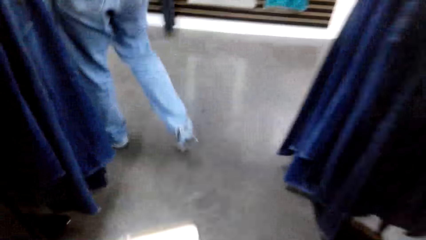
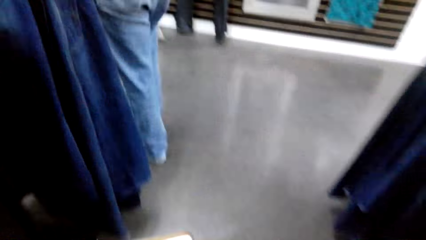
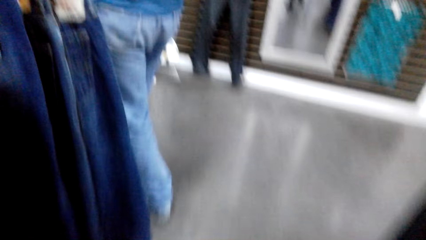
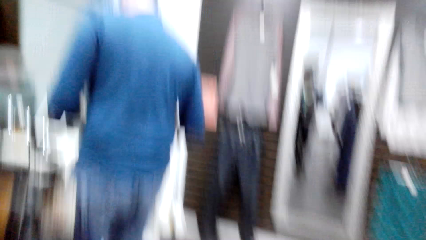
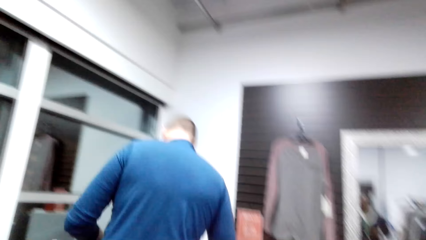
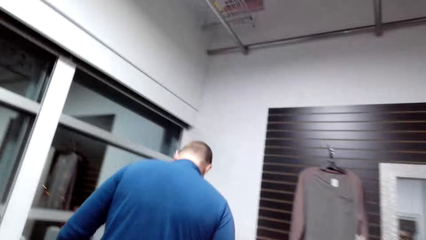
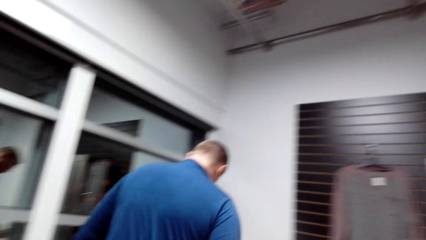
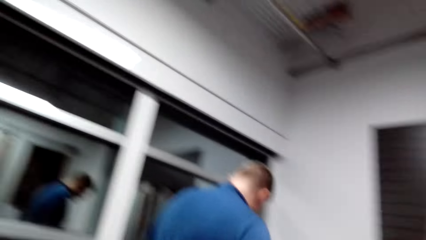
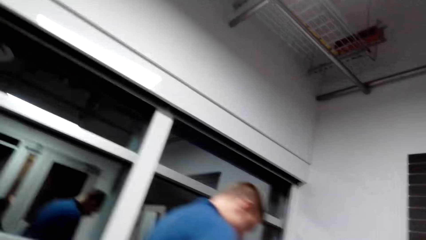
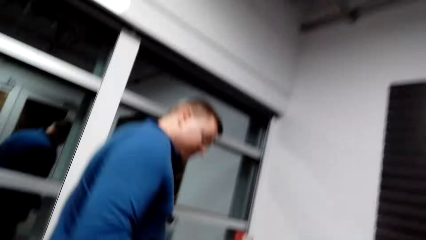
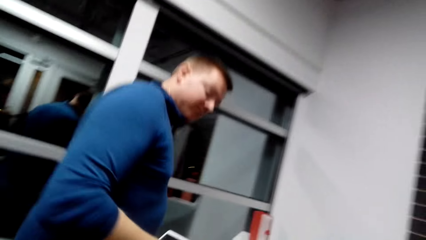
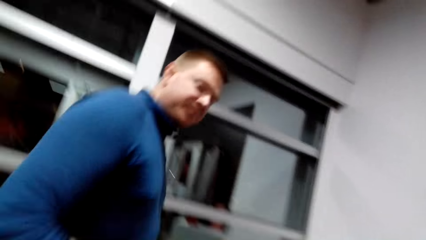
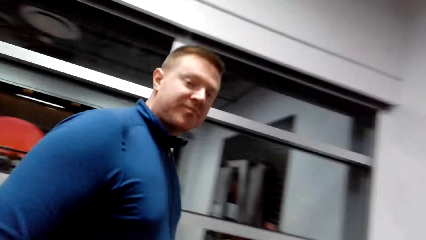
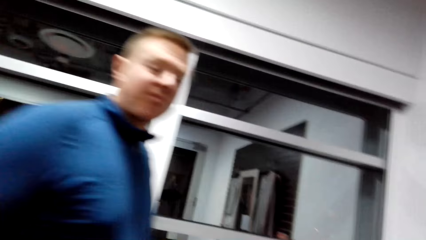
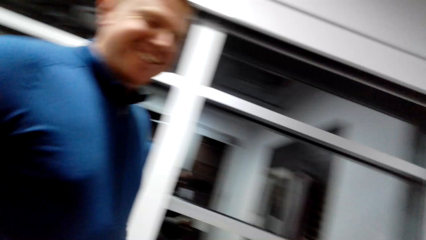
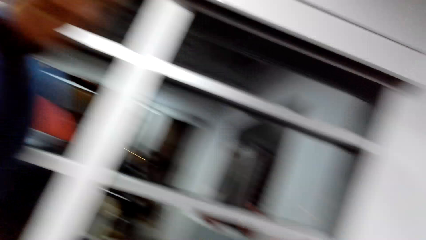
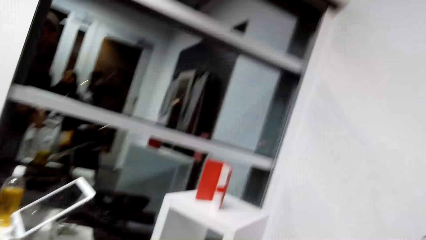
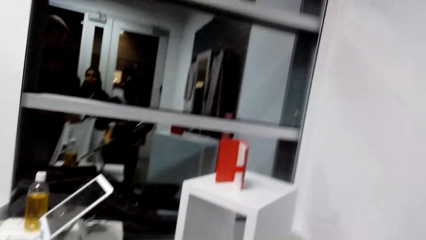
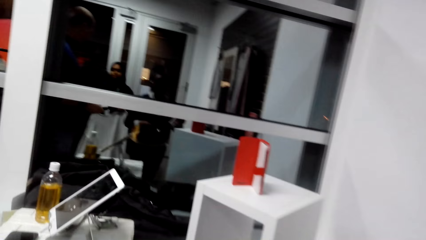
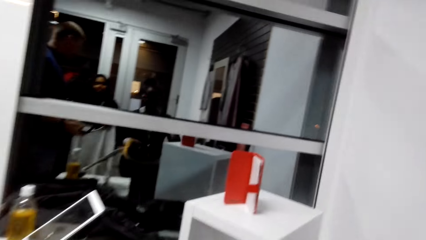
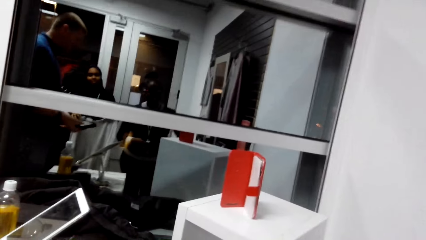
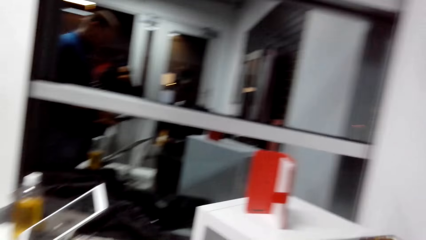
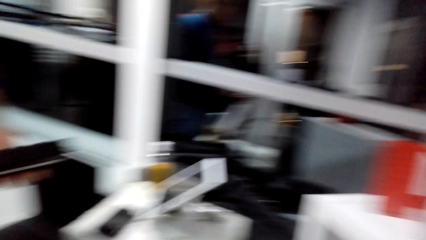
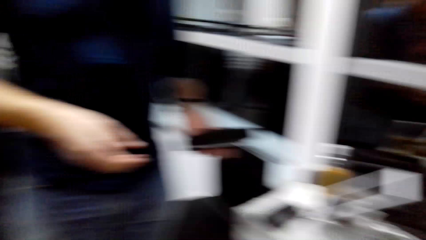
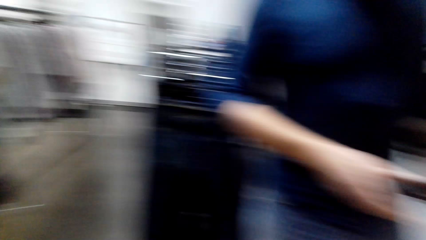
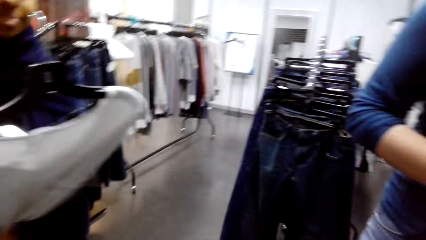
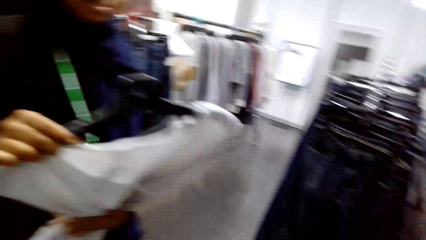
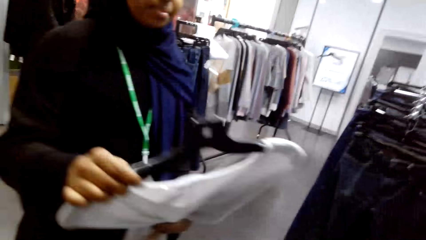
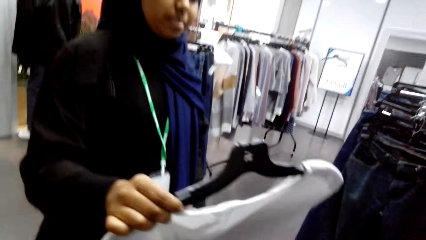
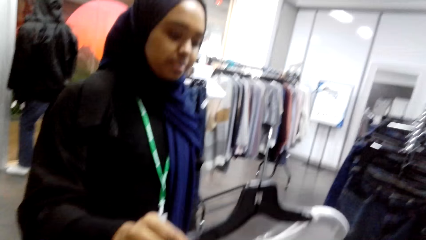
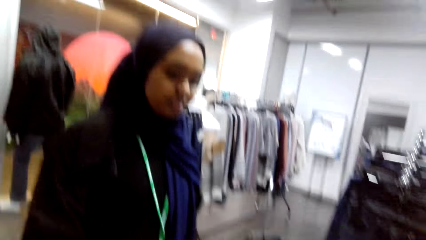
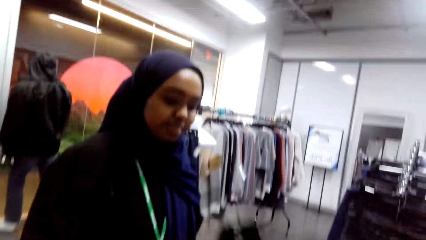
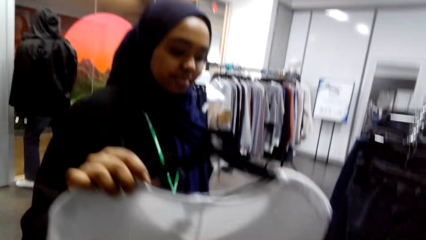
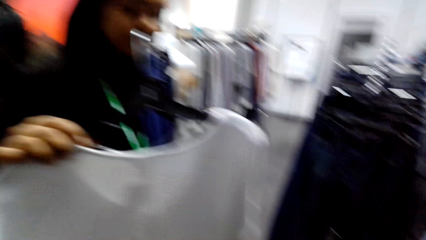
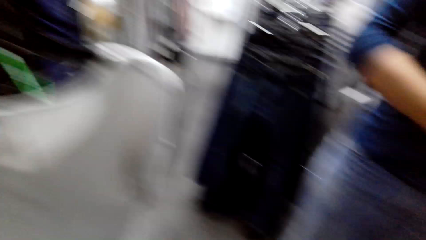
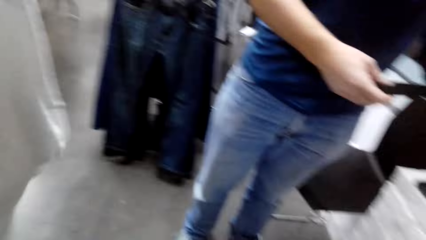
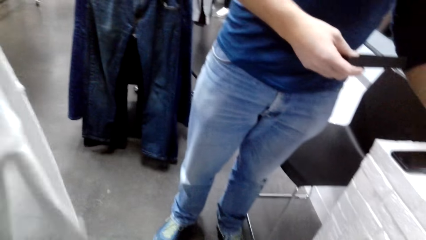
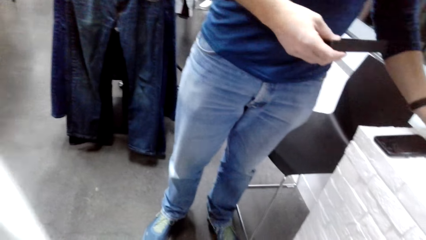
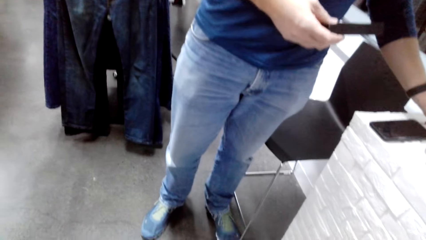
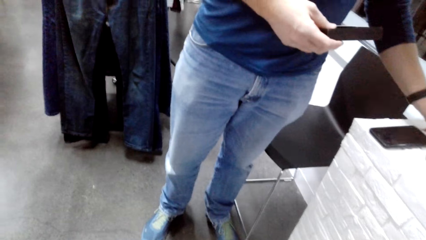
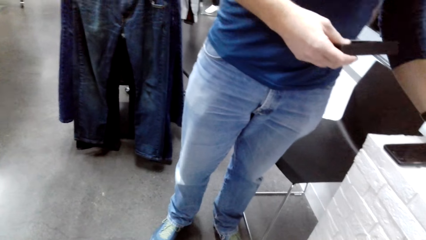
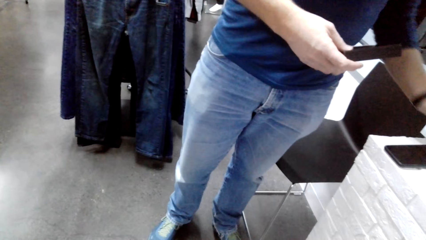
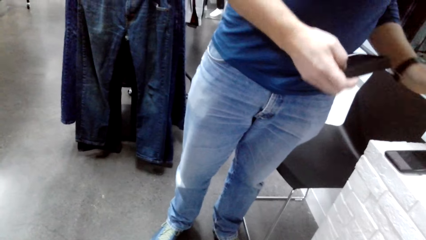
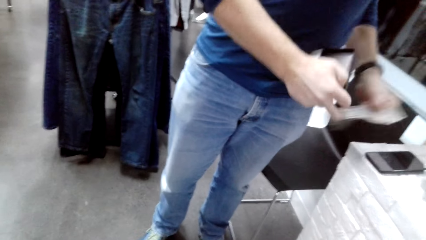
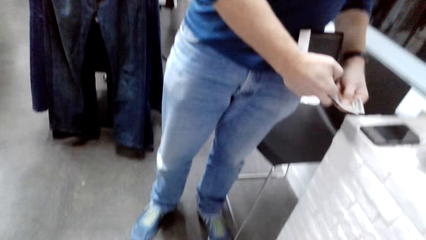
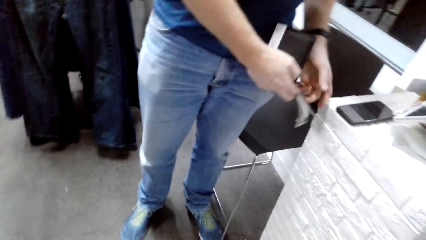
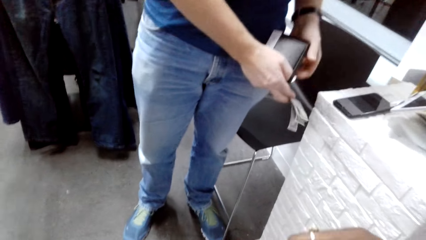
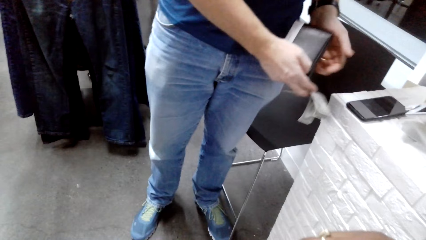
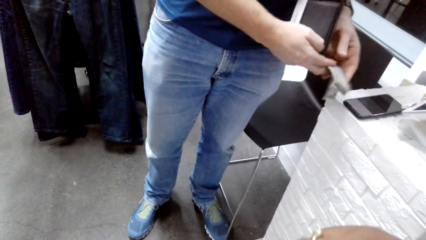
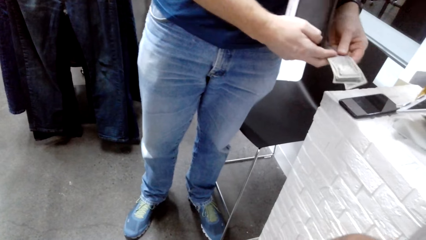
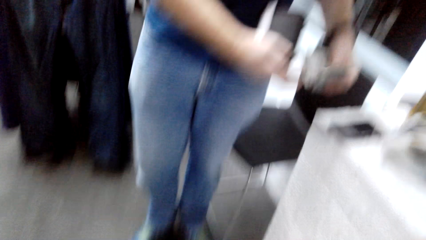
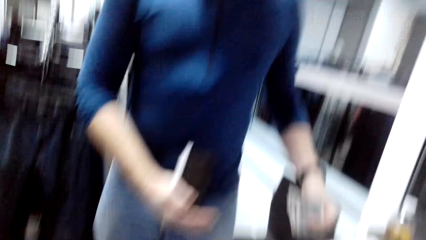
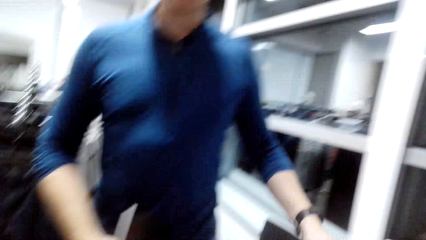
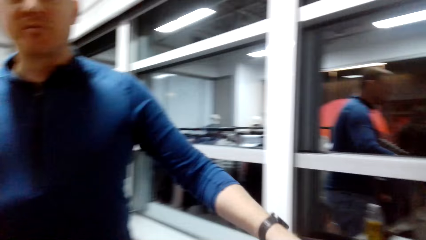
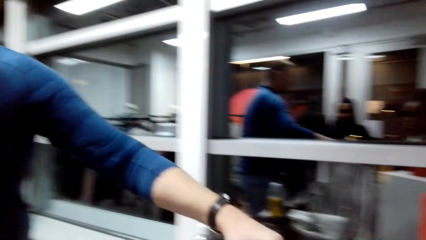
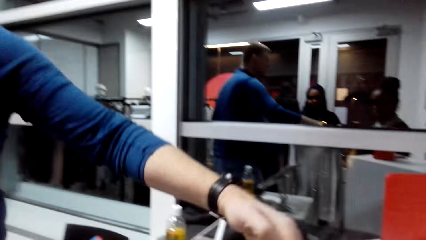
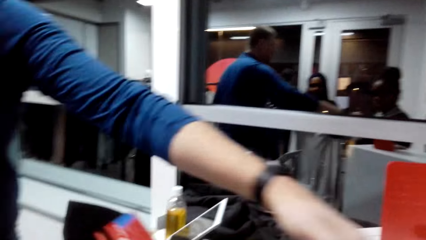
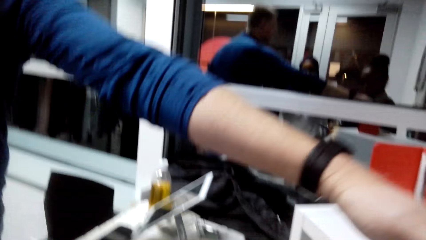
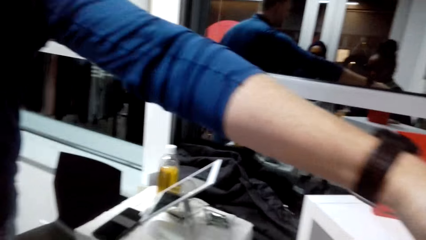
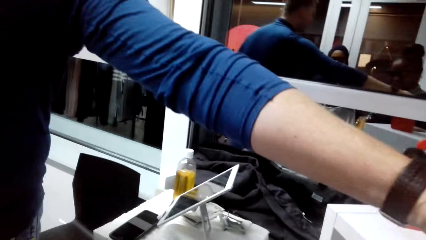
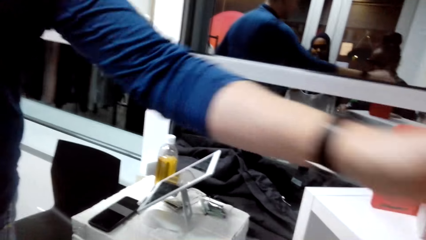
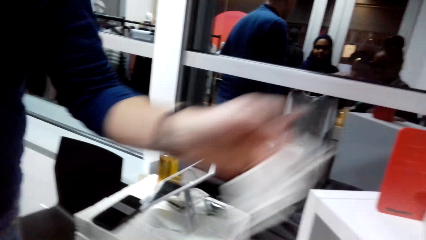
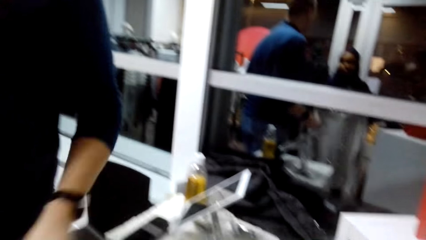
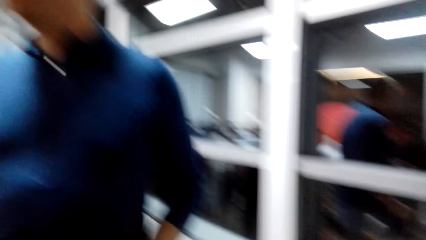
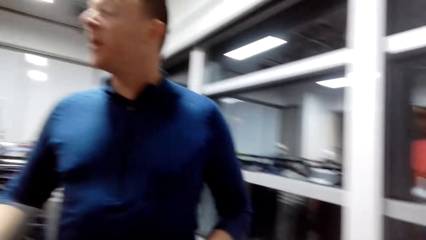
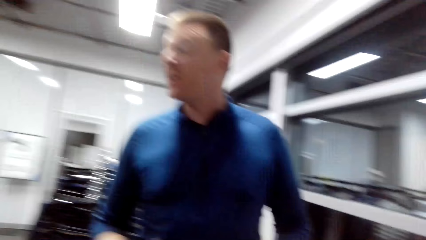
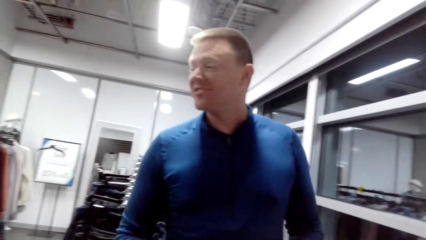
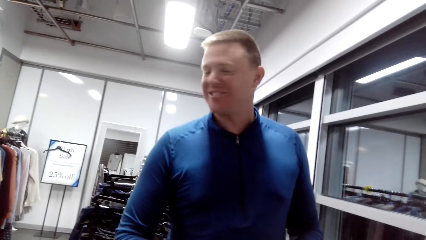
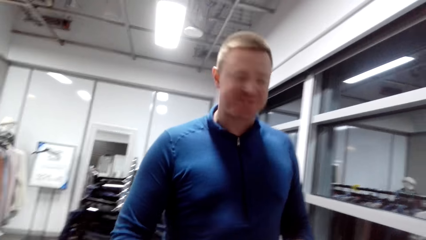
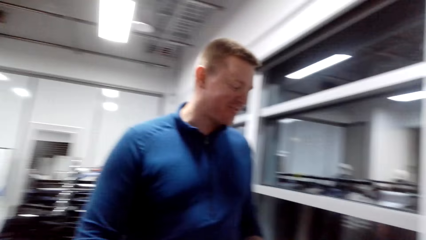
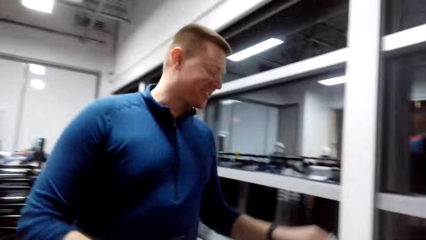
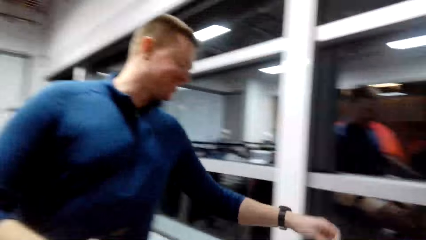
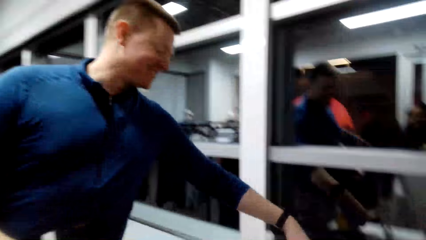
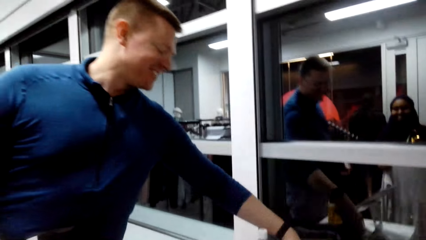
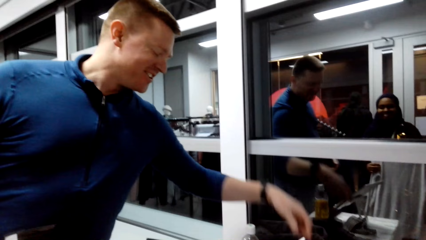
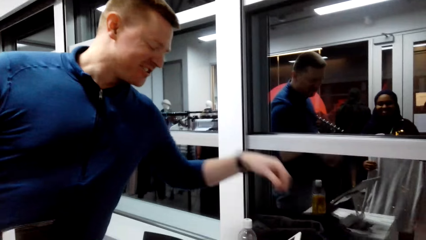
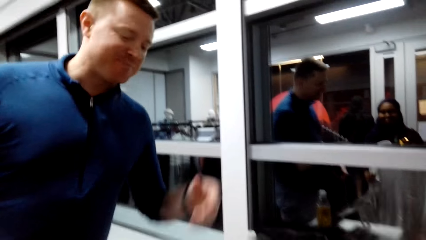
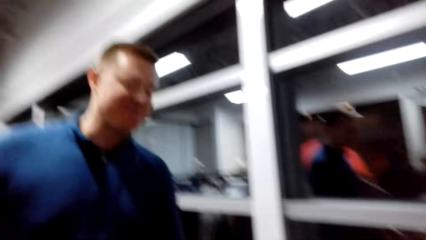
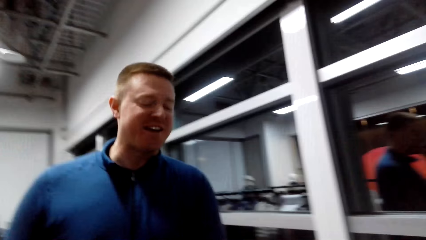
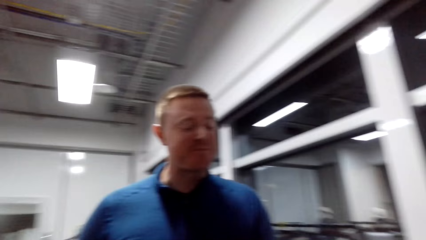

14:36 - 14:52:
A person laughs. A lady takes a top. The lady carries the clothes on a hanger. The person holds cash, gives the camera wearer the money. The person interacts with the camera wearer.
